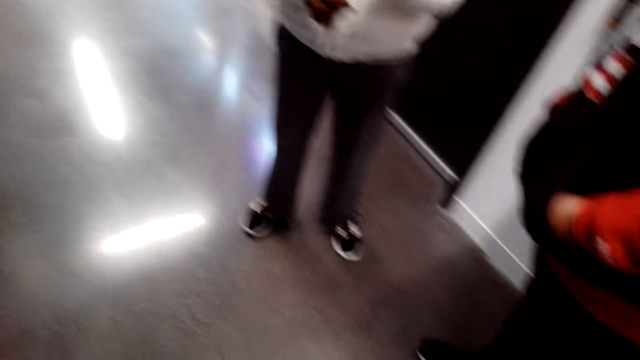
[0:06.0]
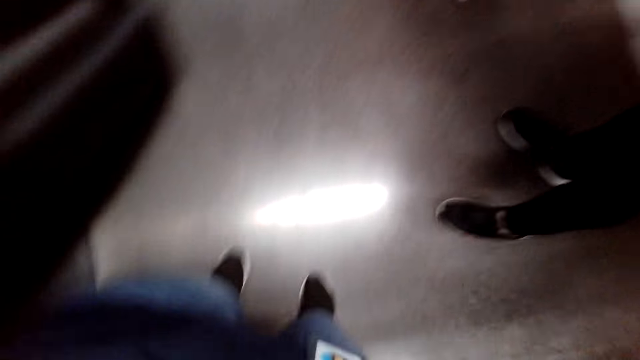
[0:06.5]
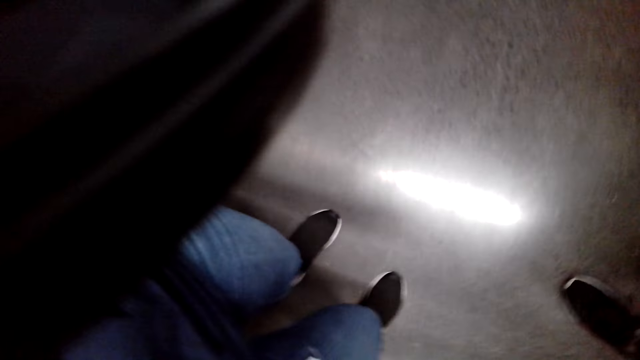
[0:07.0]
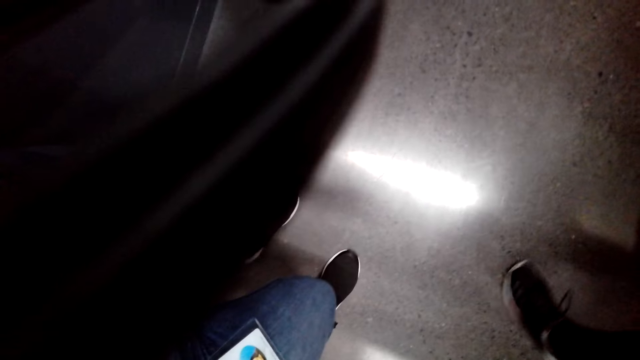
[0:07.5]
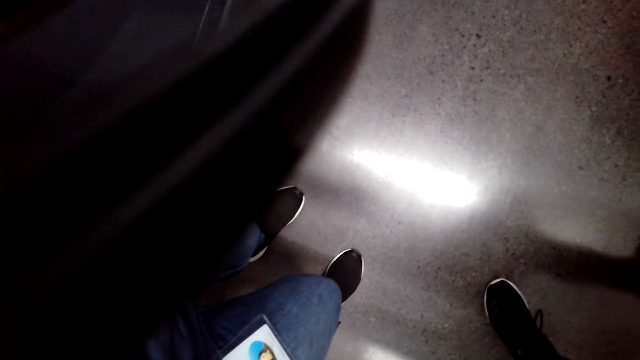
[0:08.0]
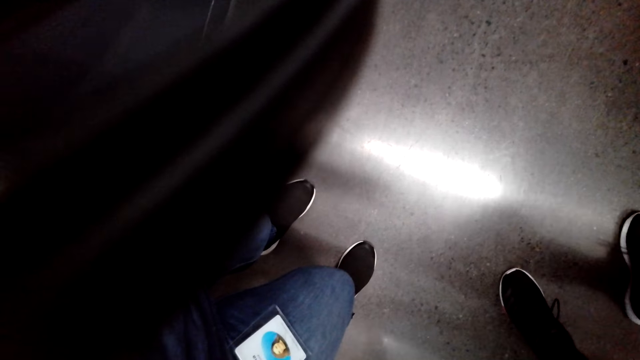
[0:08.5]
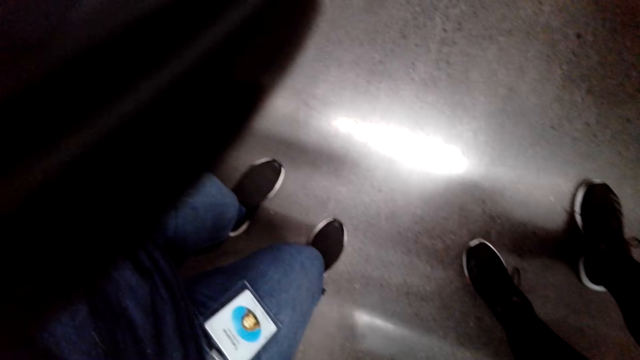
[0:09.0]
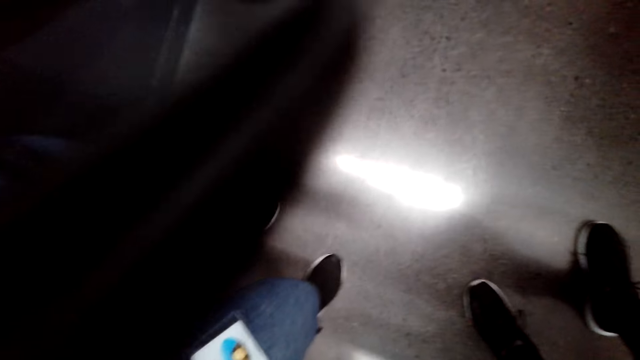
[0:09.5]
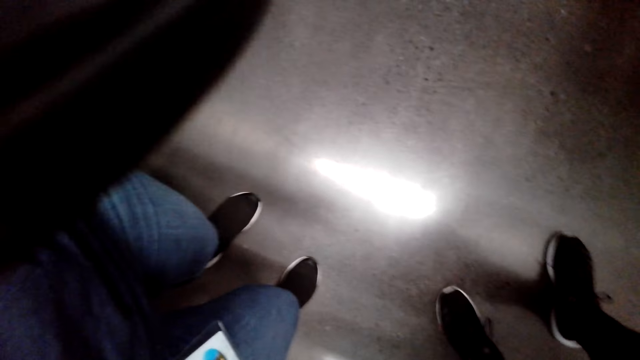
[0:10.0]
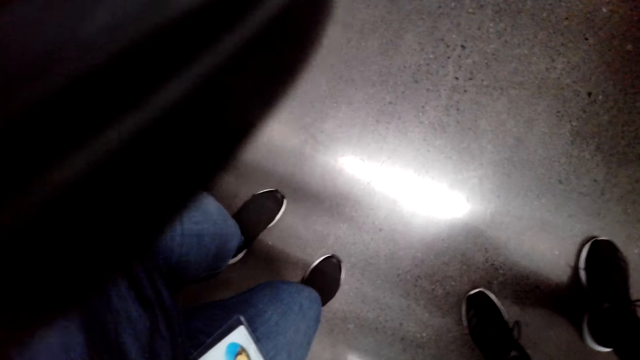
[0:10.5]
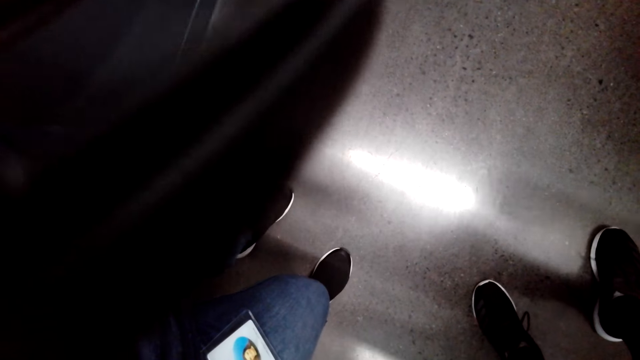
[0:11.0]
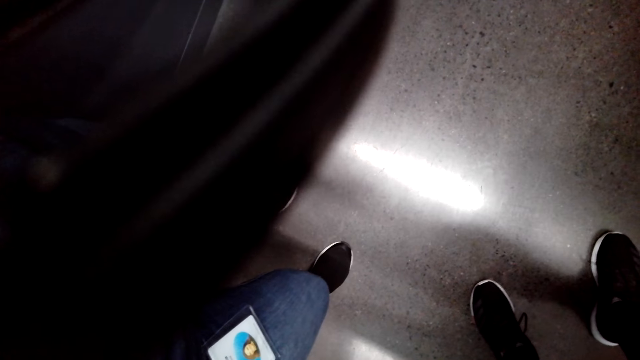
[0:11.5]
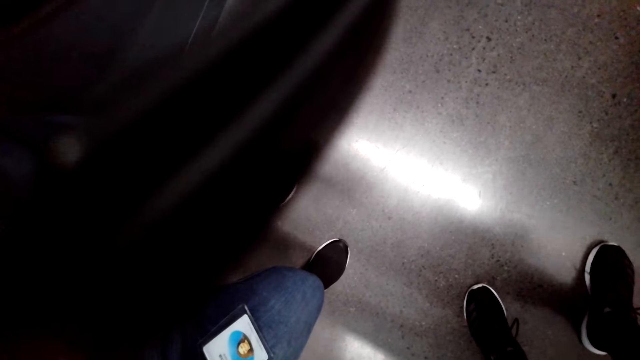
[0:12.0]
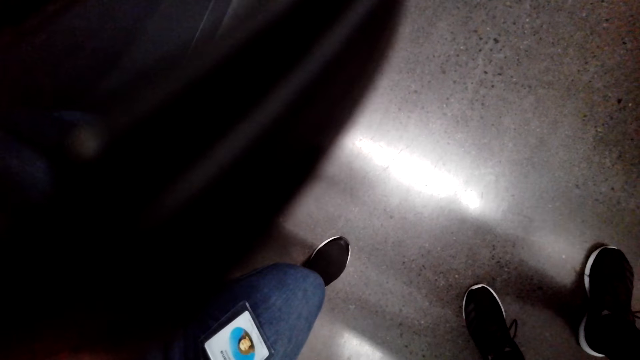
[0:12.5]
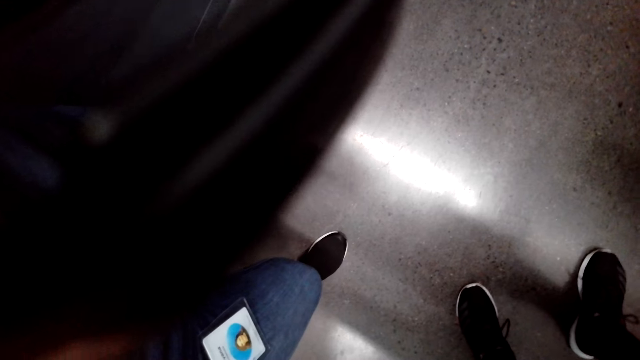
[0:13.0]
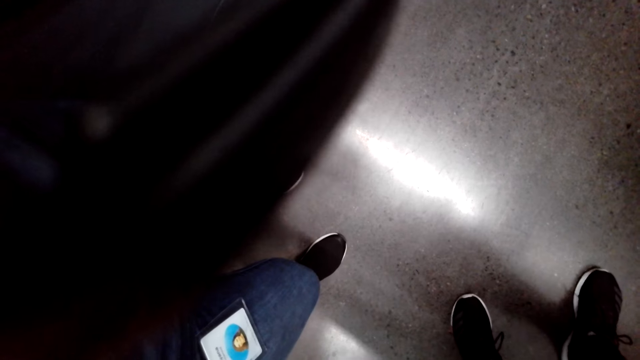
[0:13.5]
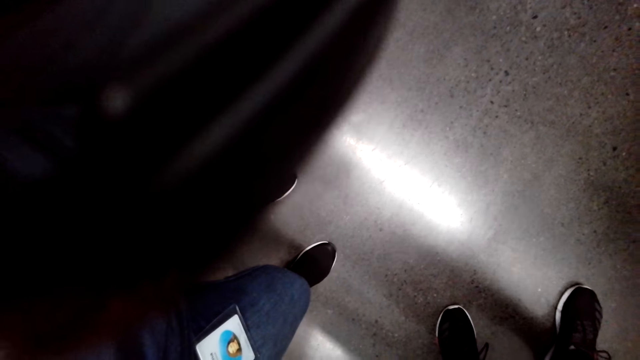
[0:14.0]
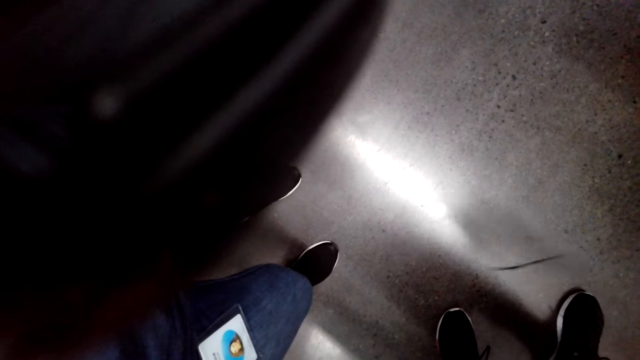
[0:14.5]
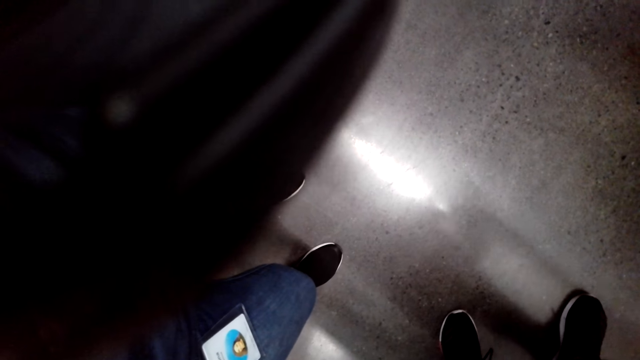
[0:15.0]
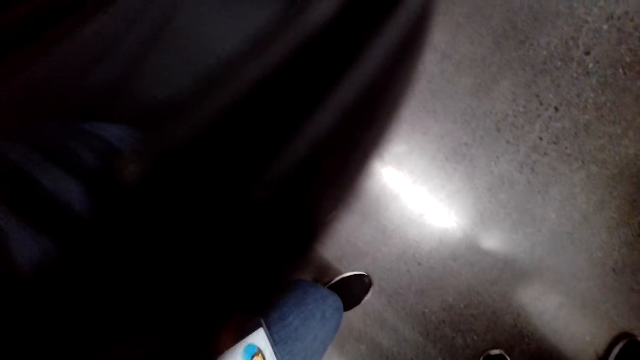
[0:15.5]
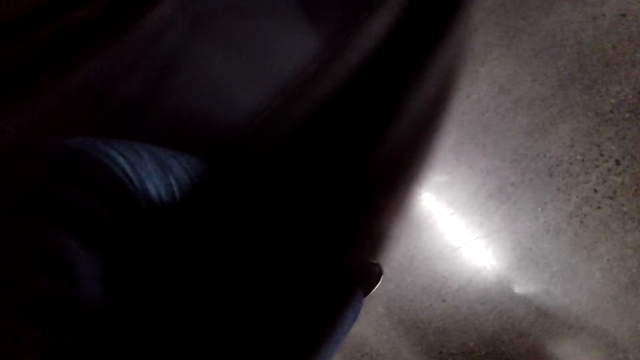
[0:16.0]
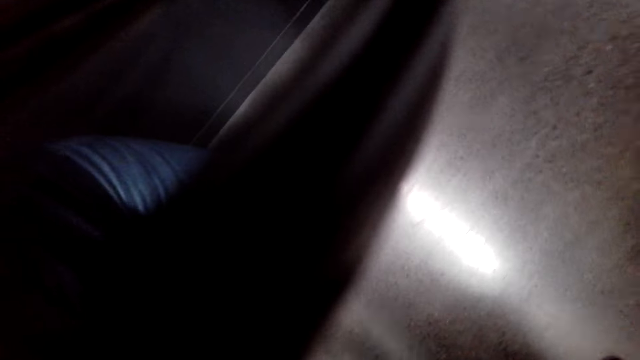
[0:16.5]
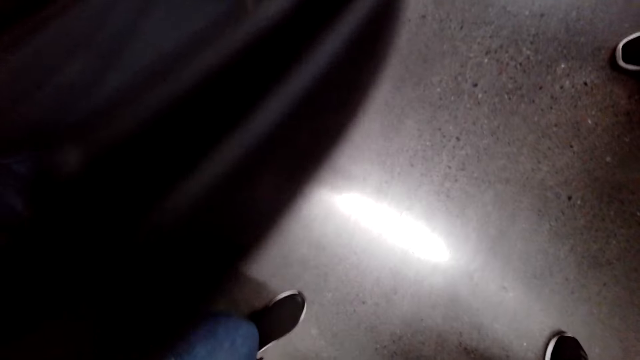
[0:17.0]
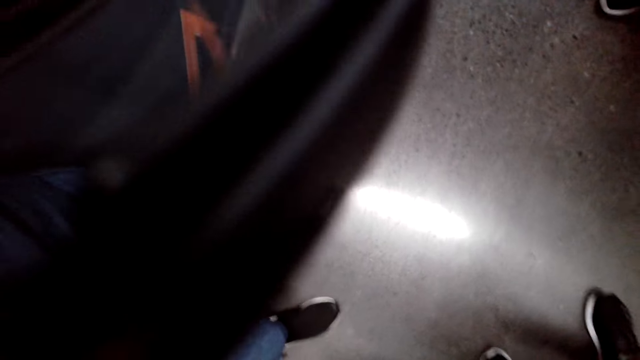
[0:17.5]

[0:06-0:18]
The camera wearer looks down. They look around.

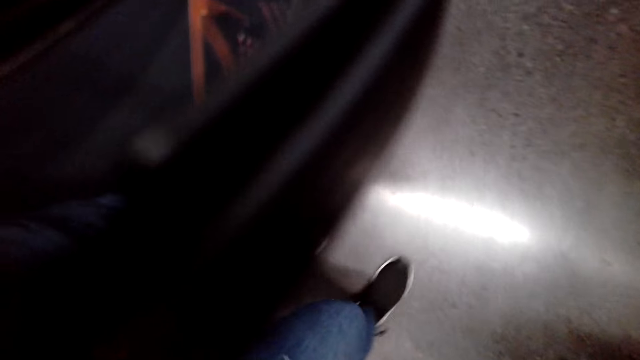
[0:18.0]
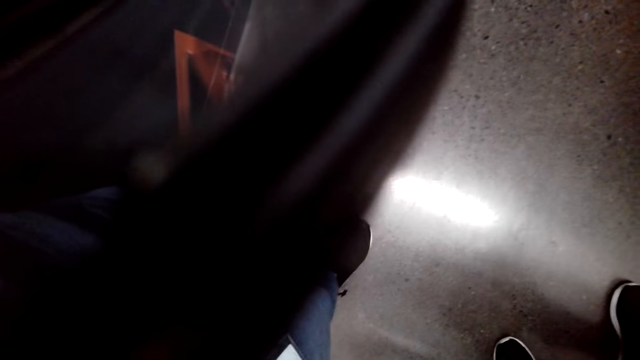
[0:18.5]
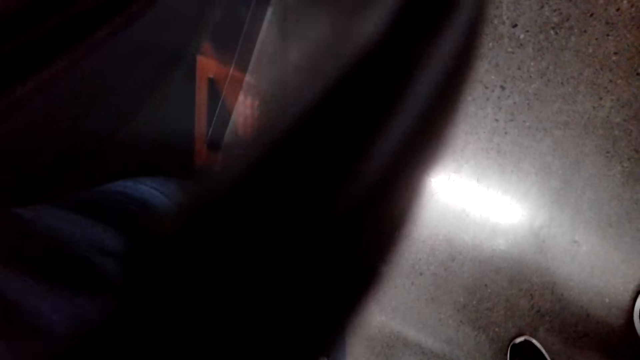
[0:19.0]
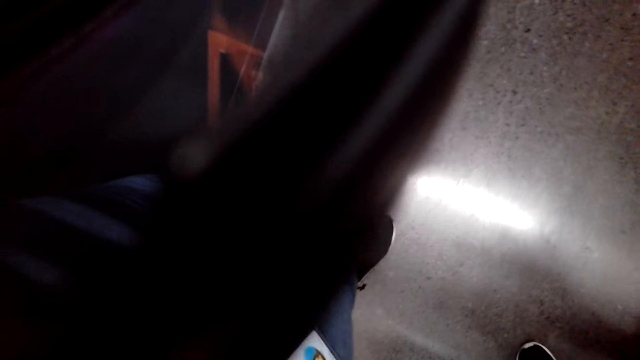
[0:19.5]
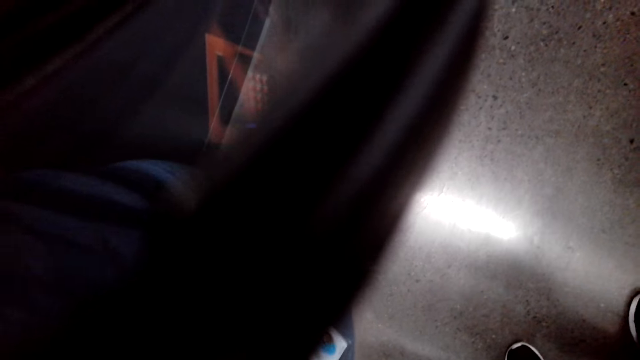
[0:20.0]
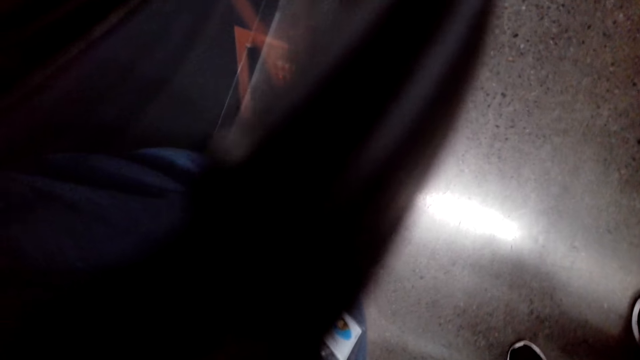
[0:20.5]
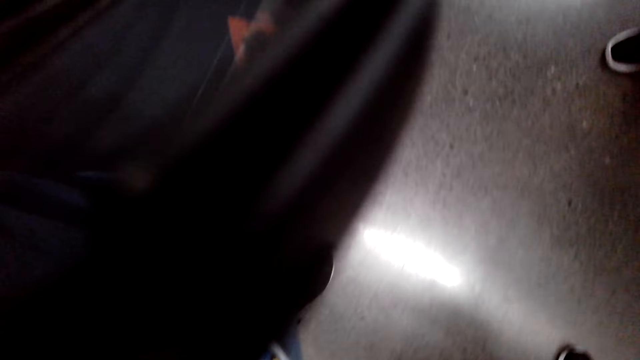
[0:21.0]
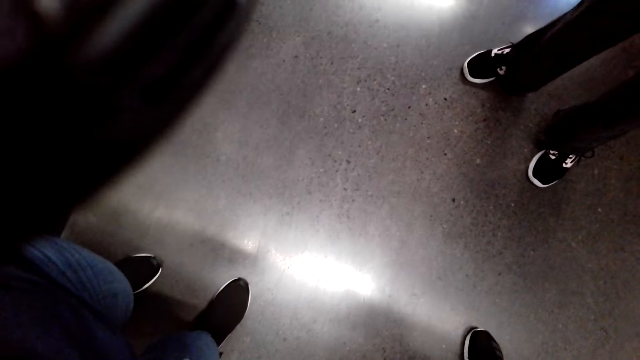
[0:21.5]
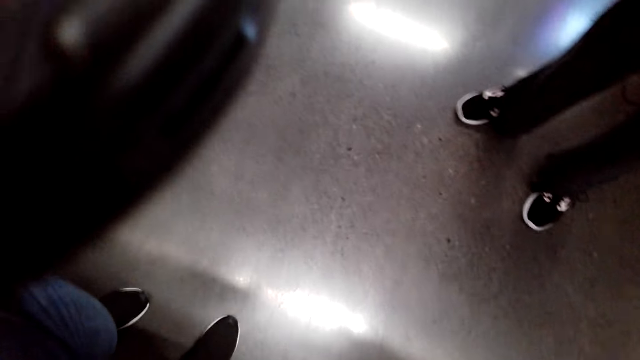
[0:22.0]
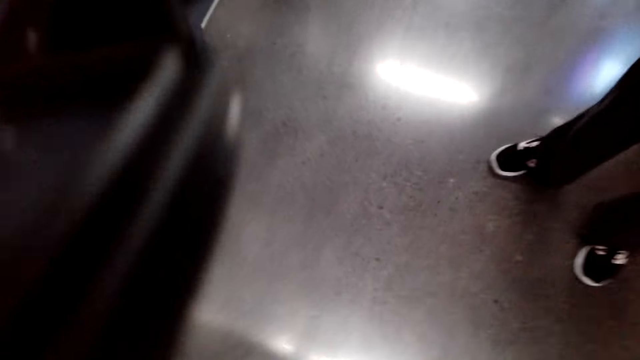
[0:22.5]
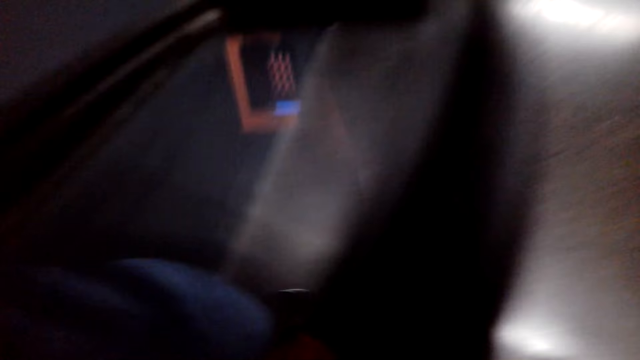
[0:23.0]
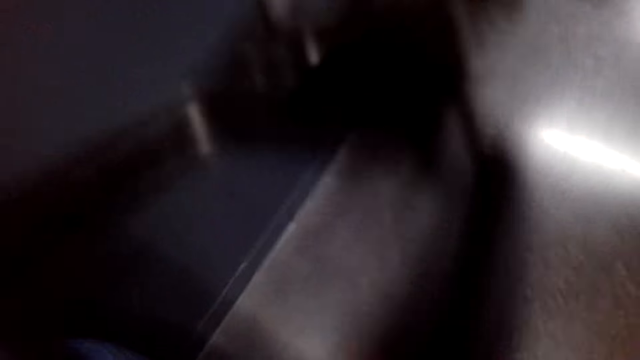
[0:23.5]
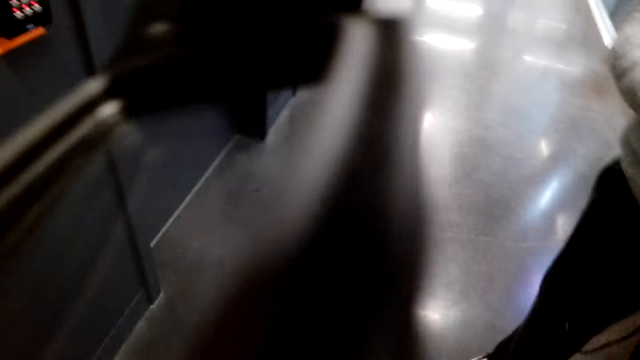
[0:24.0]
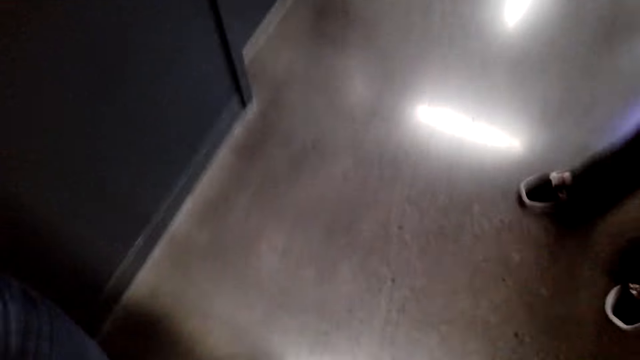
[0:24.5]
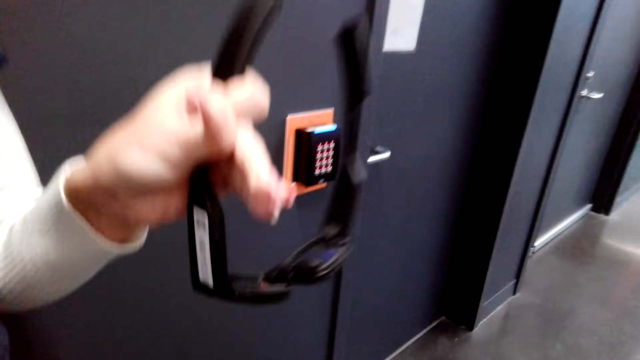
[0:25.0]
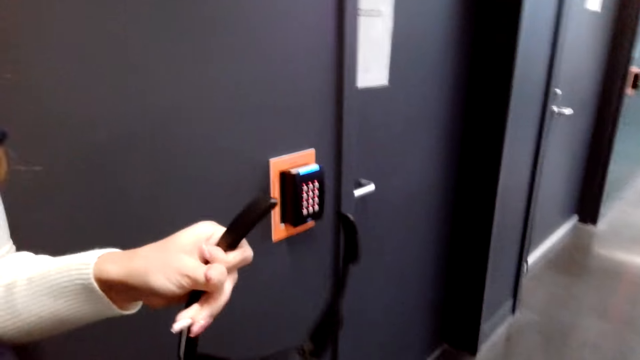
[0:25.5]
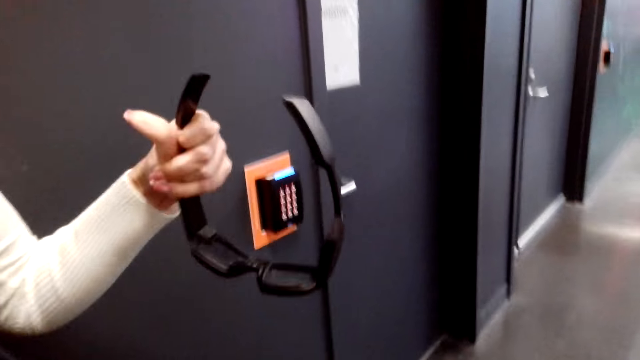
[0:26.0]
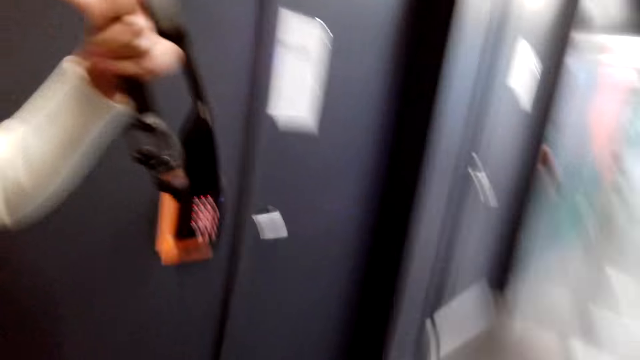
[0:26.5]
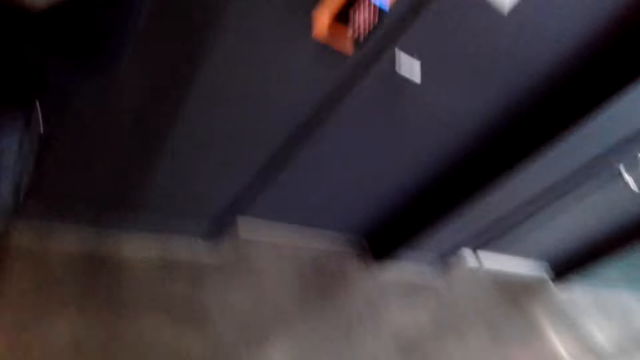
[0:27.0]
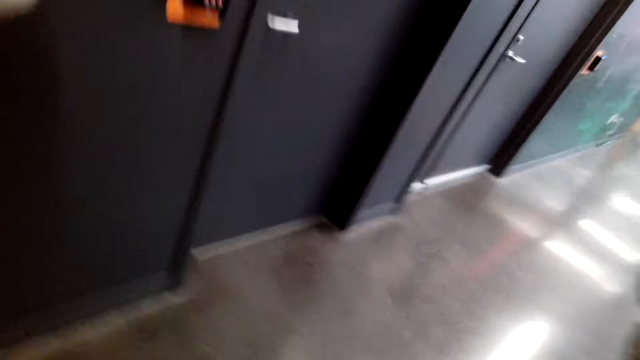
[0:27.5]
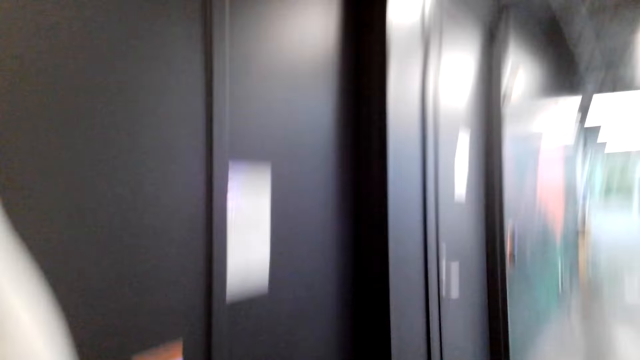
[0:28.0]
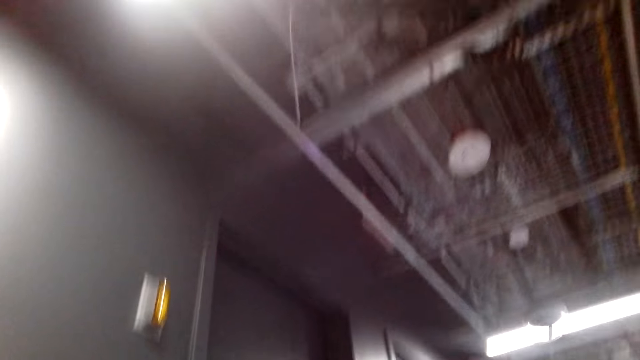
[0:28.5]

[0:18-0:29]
A woman removes the camera. The woman holds the specs and puts on the specs.
